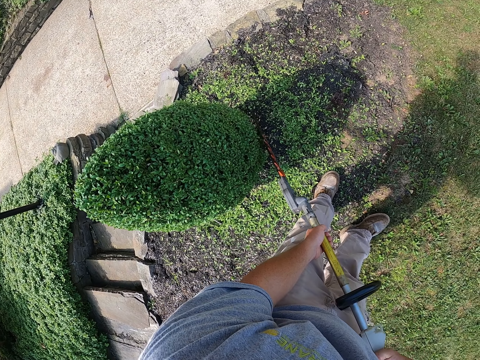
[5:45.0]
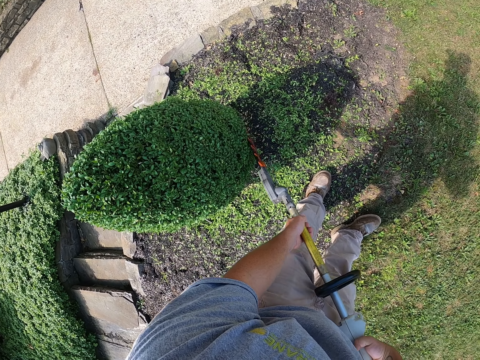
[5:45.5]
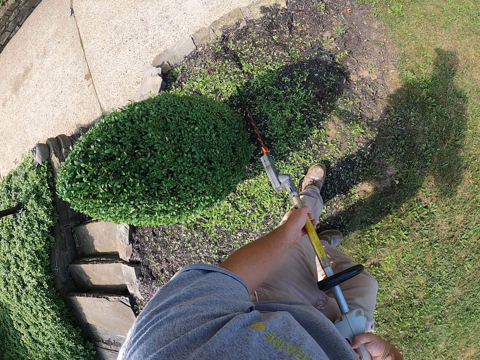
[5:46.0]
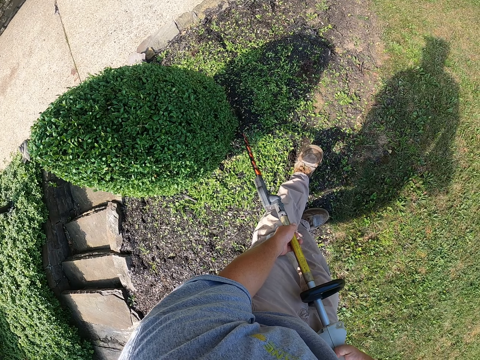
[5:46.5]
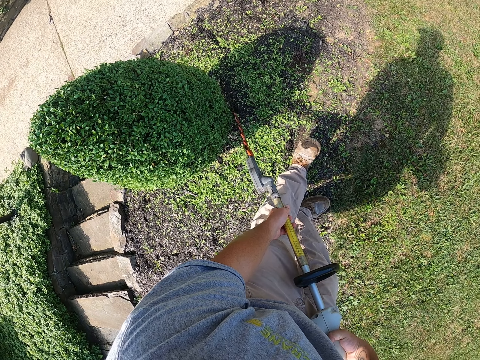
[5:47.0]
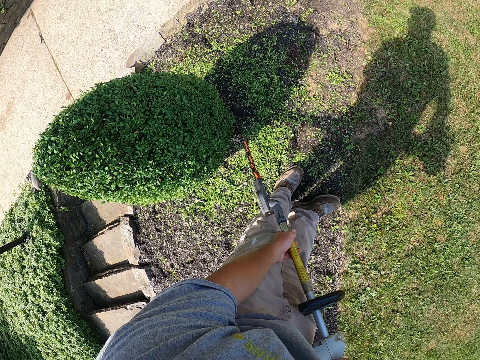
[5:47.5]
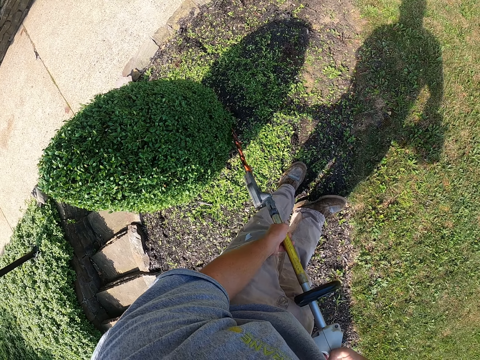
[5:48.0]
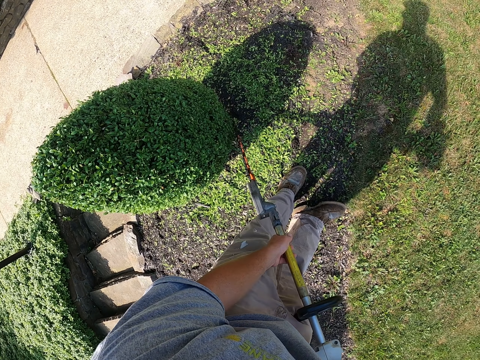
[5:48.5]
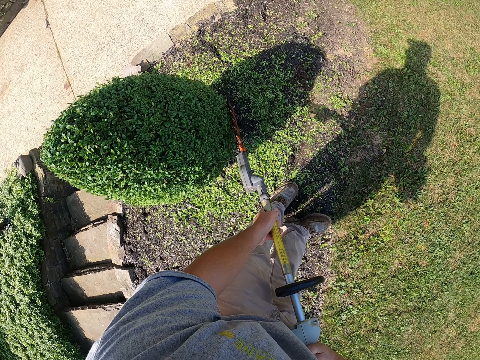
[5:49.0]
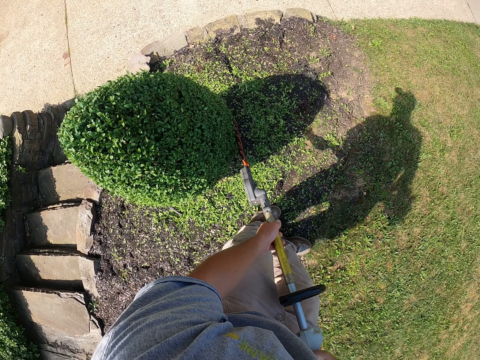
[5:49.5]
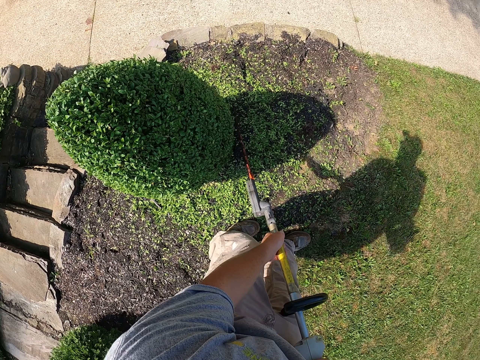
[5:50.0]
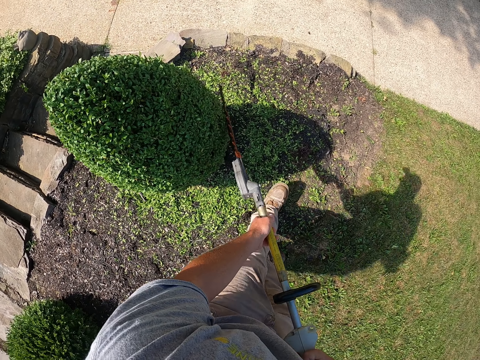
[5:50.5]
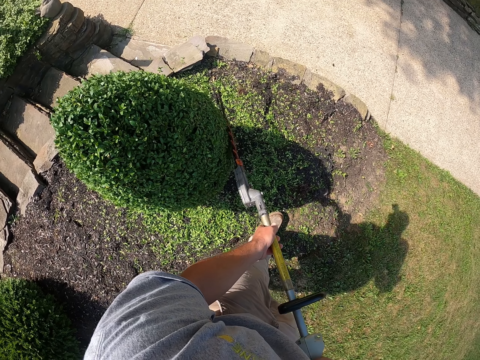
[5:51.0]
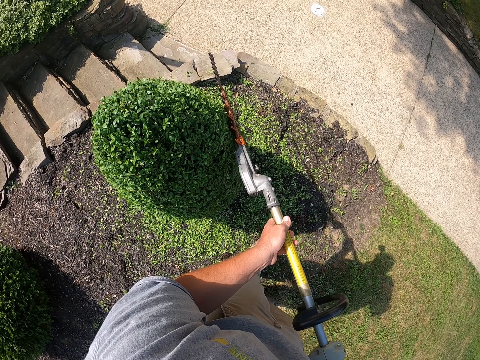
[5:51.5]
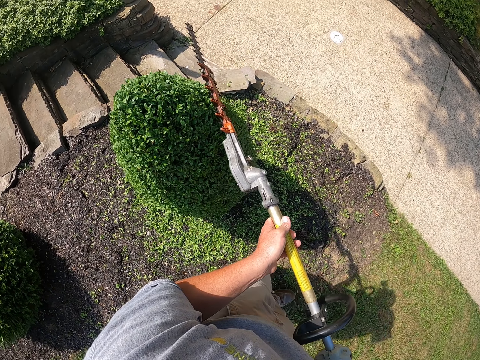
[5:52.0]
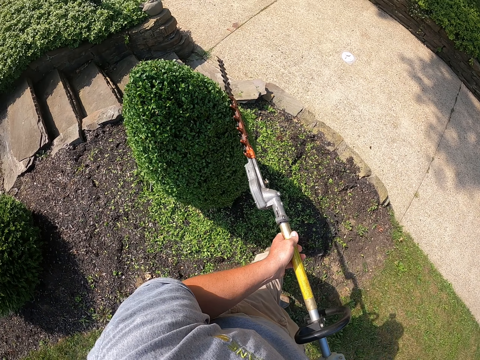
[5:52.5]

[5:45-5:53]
The camera wearer moves backward. They trim a tree with a tree trimmer.

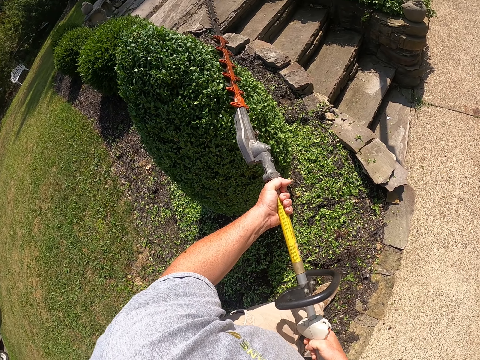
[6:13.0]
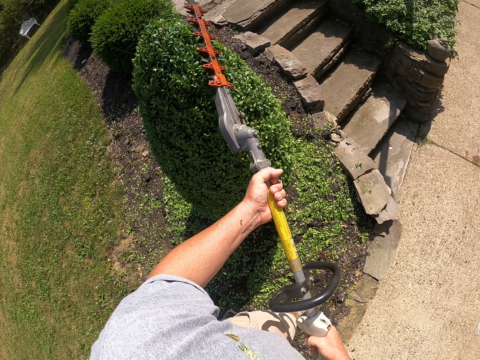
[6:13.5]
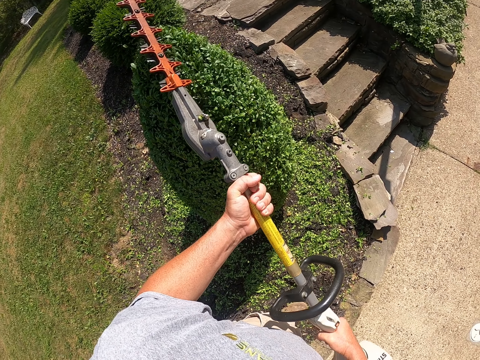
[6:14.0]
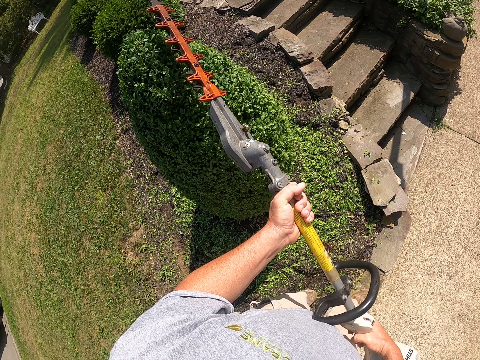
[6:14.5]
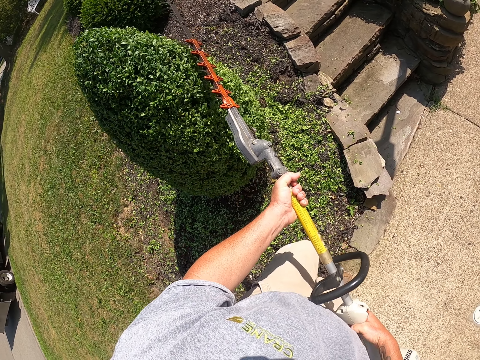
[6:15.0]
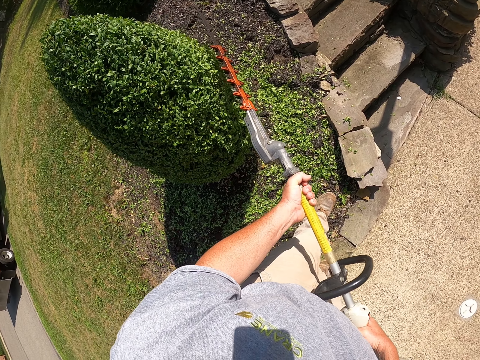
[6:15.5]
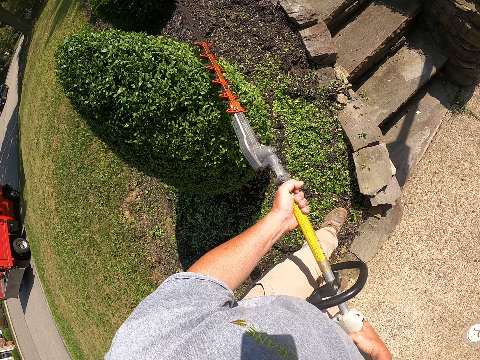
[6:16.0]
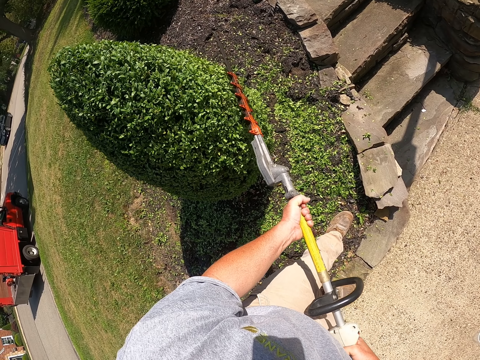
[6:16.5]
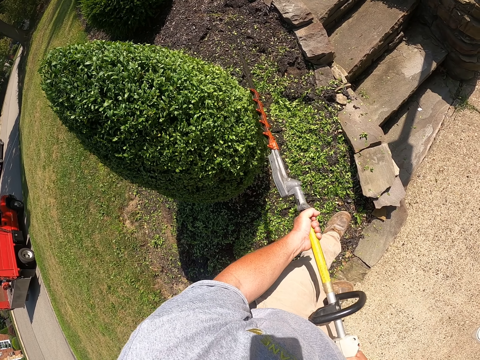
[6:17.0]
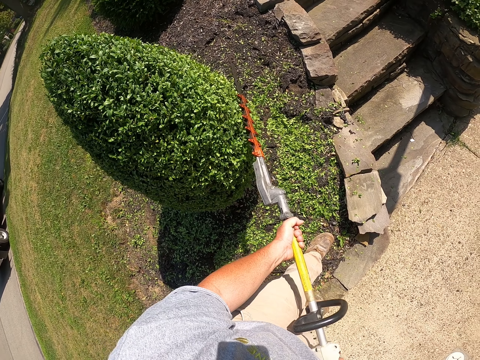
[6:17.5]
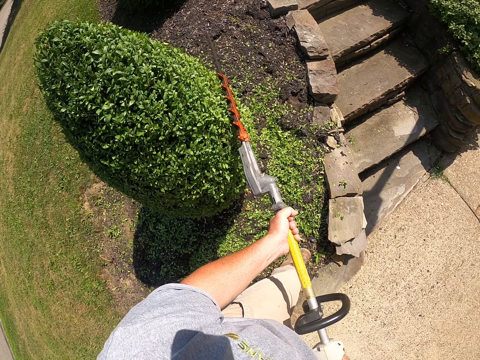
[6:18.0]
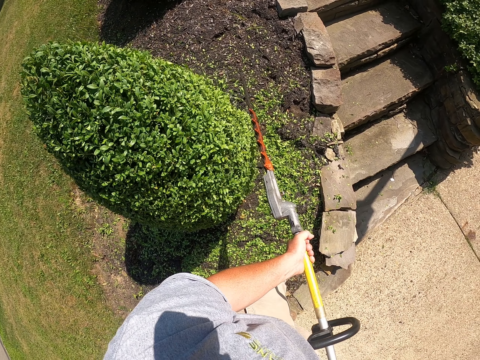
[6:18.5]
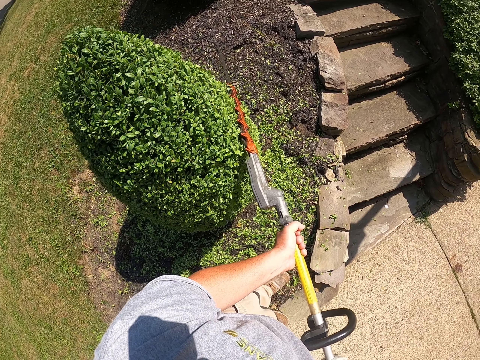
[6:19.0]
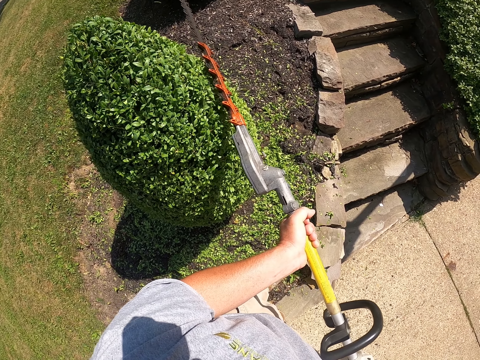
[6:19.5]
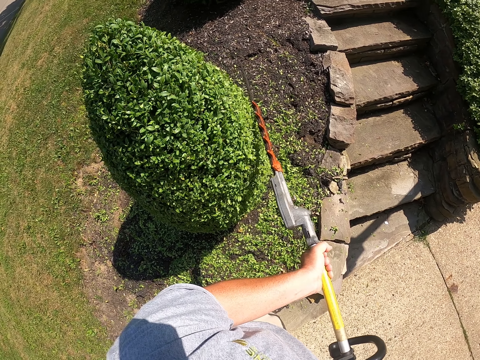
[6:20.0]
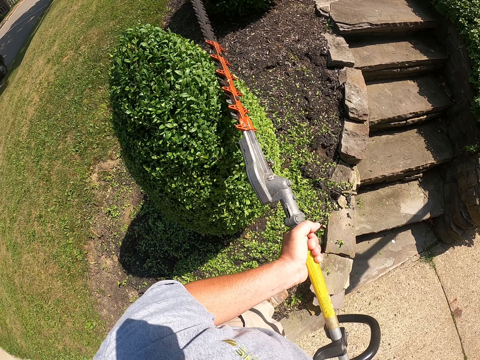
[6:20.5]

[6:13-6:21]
The camera wearer moves forward. They trim a tree with a tree trimmer.

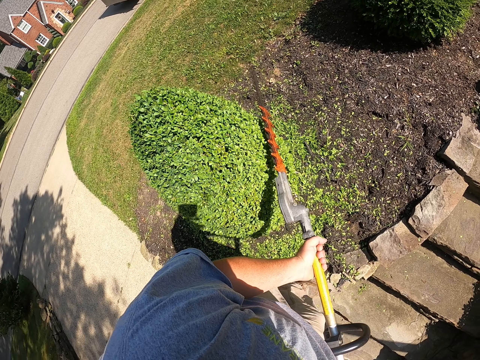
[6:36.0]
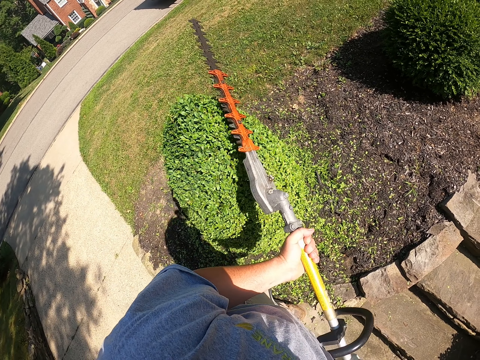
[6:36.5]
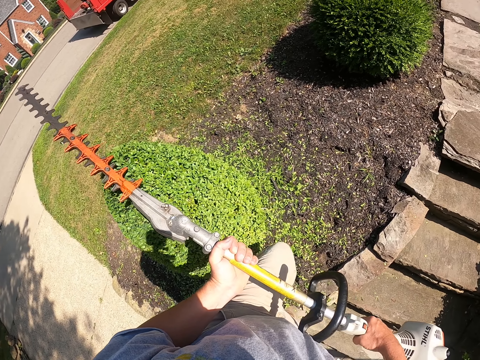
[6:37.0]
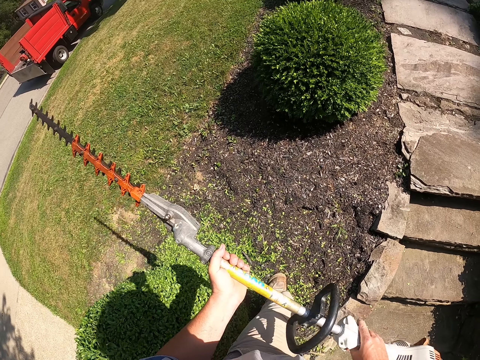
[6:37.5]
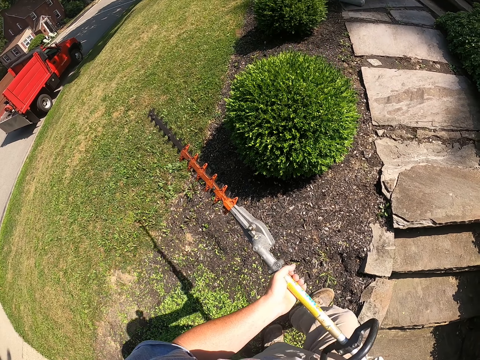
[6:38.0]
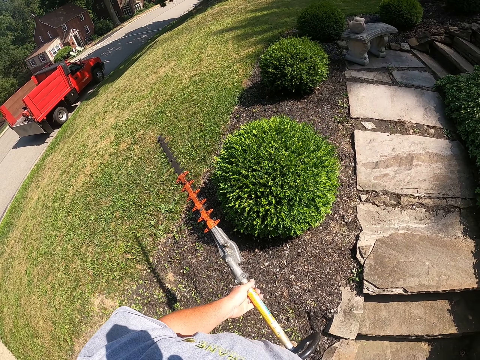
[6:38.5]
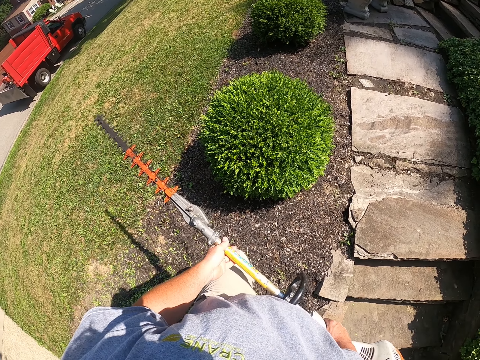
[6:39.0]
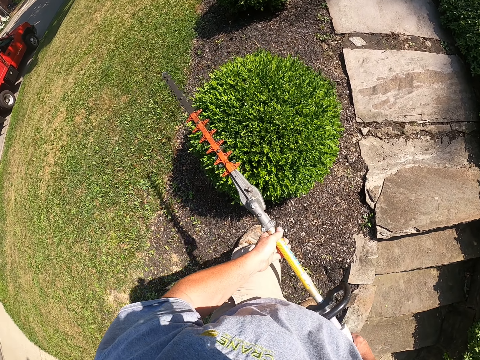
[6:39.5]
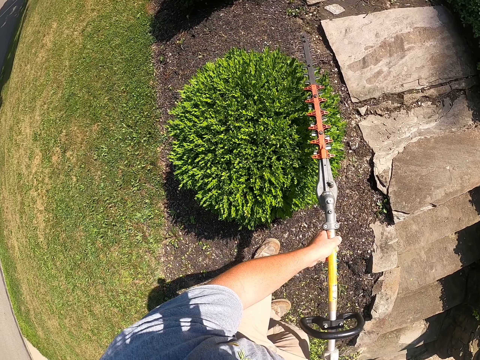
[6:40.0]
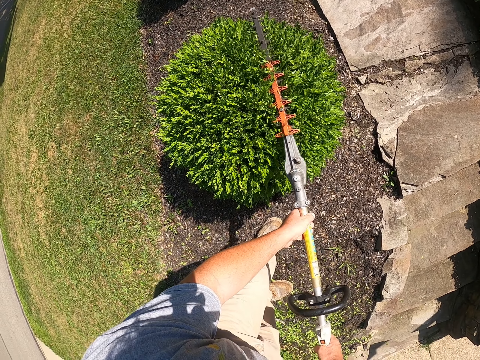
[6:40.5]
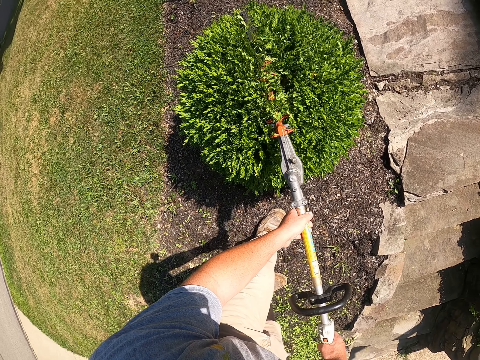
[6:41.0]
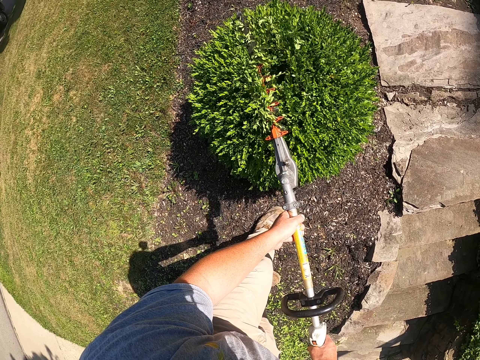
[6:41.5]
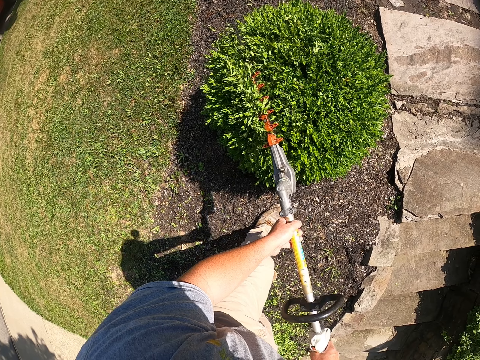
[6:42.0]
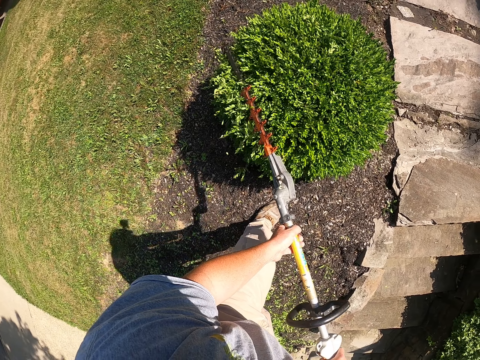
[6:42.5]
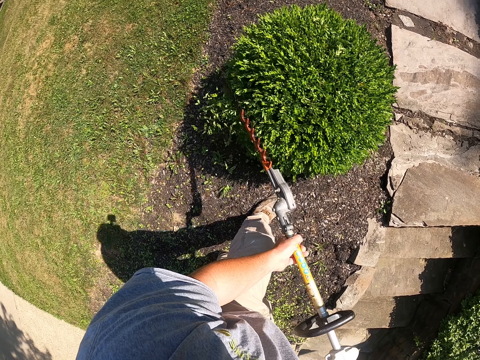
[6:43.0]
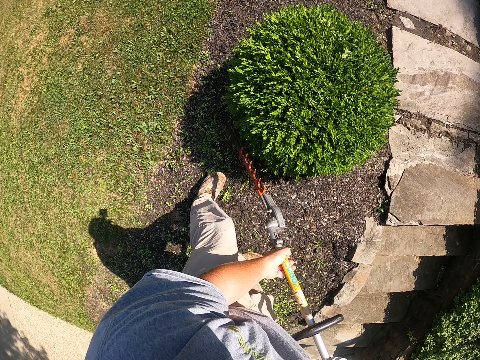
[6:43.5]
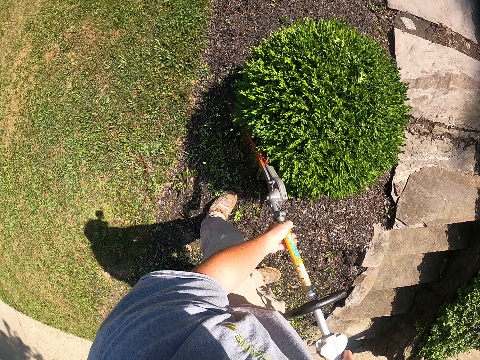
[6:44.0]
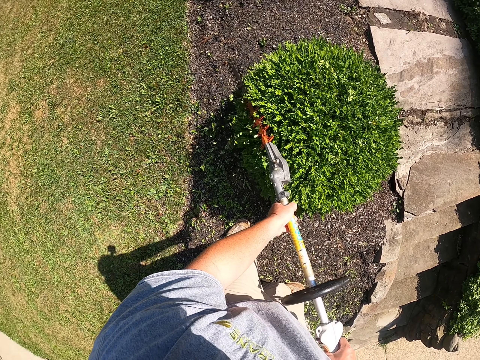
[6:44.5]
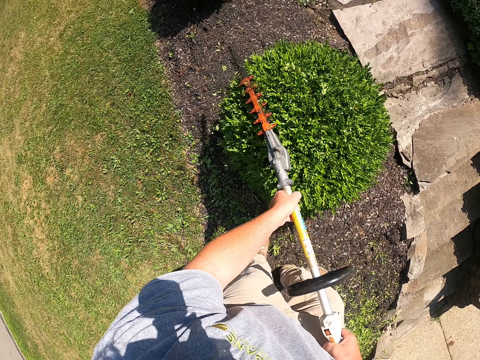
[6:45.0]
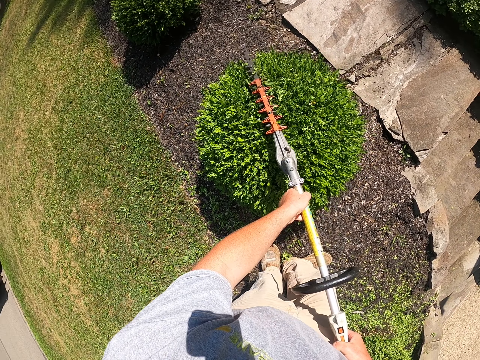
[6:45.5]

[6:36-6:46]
The camera wearer walks on the garden. They trim a tree with a tree trimmer.
